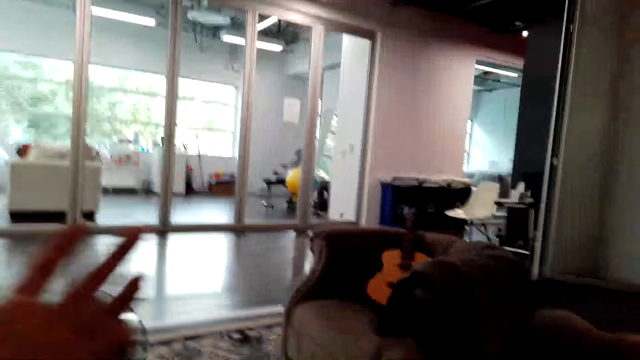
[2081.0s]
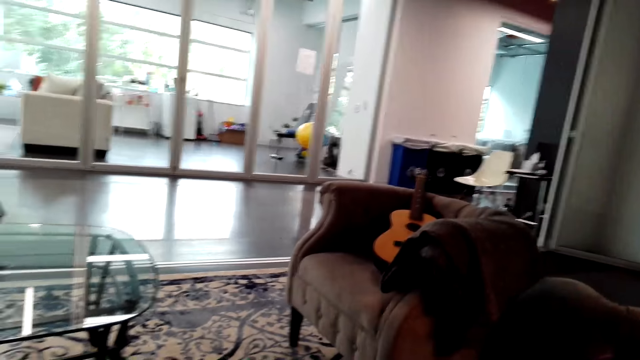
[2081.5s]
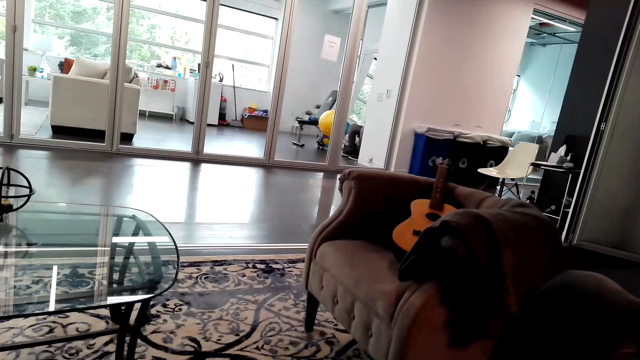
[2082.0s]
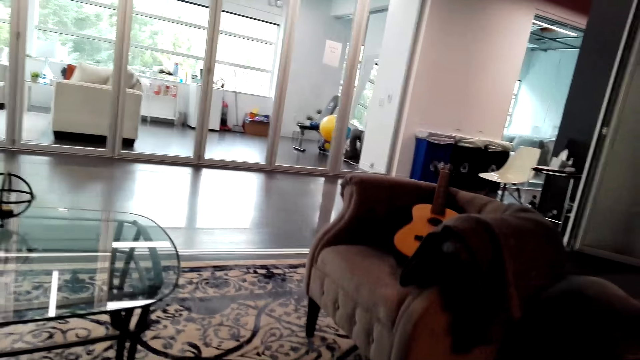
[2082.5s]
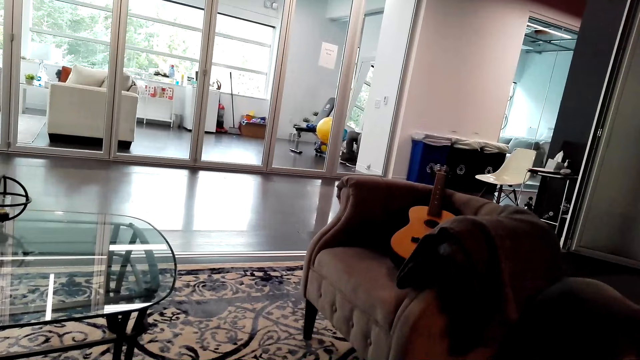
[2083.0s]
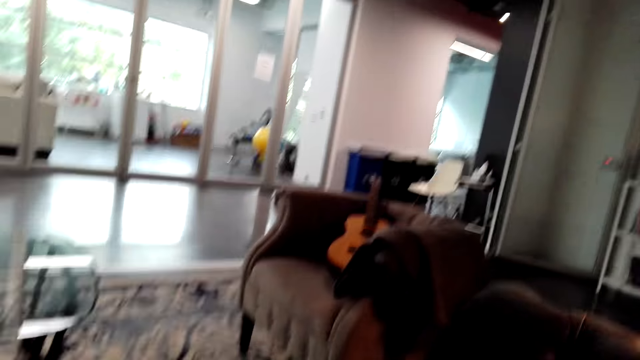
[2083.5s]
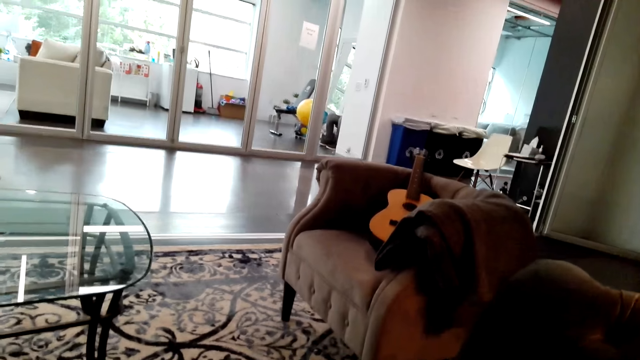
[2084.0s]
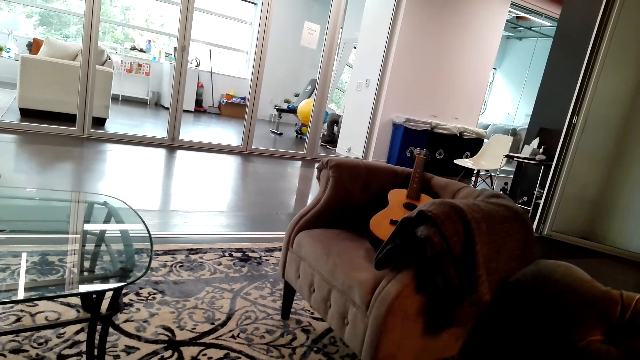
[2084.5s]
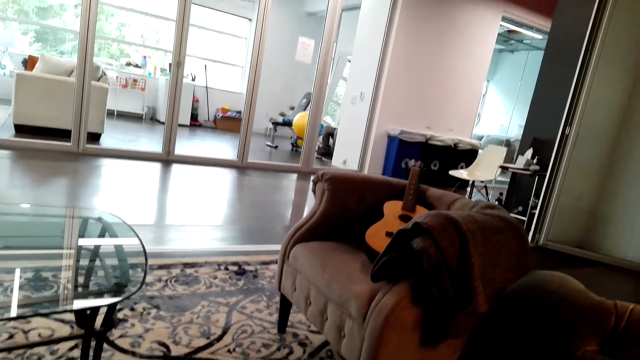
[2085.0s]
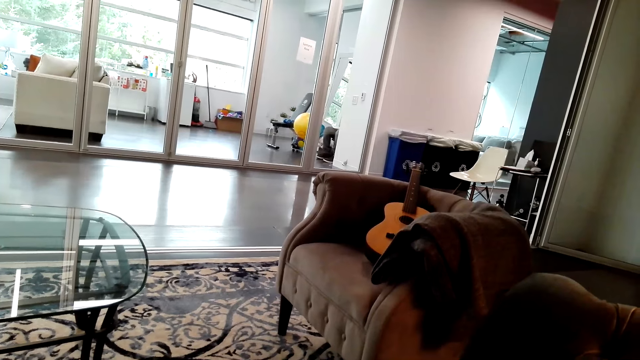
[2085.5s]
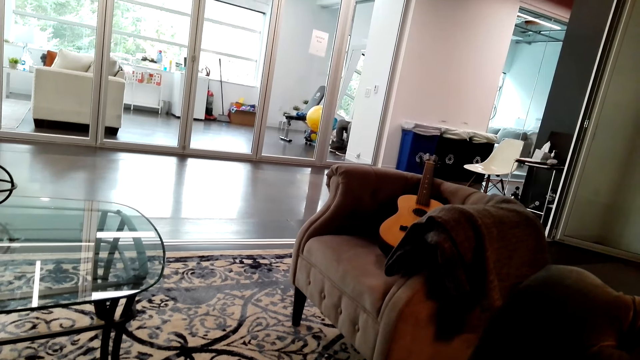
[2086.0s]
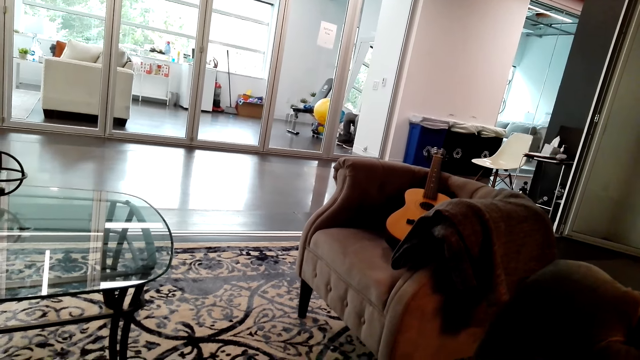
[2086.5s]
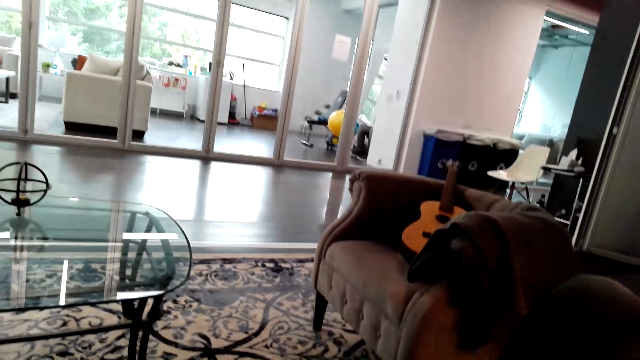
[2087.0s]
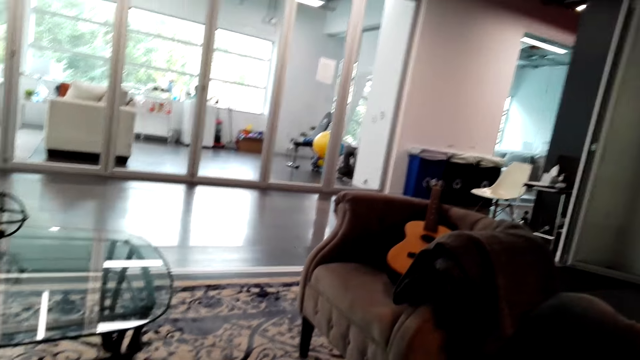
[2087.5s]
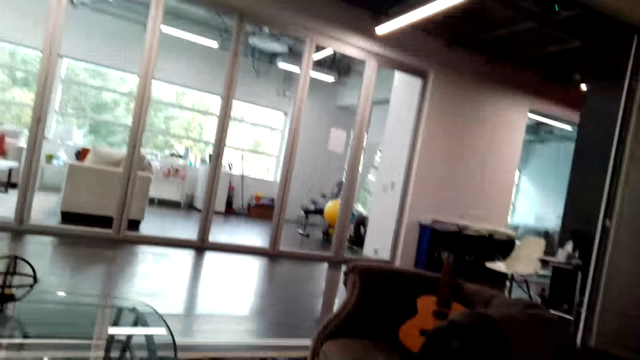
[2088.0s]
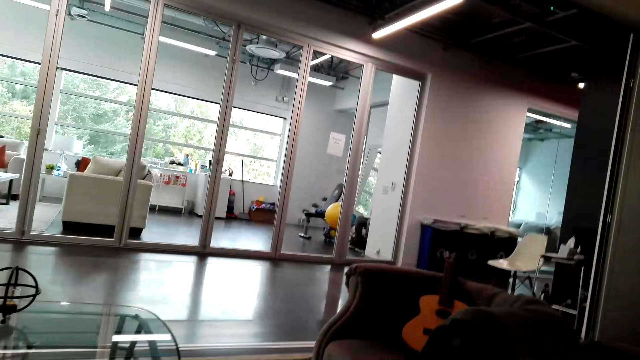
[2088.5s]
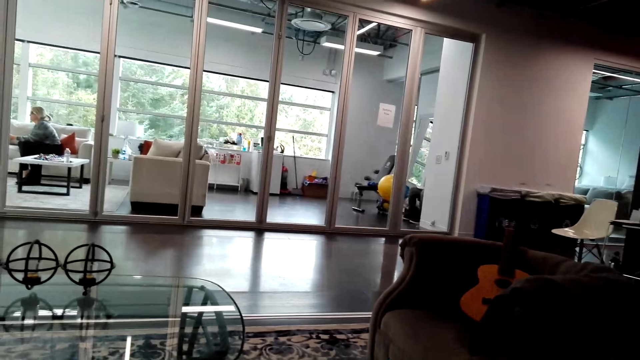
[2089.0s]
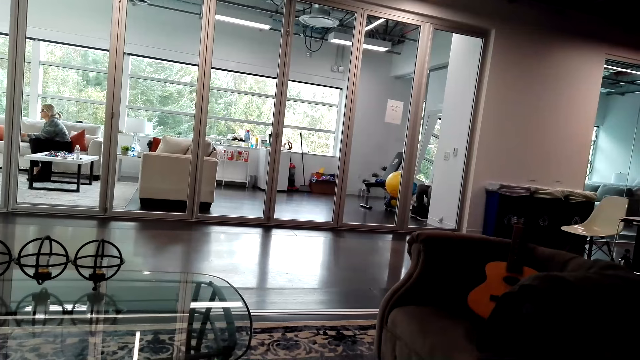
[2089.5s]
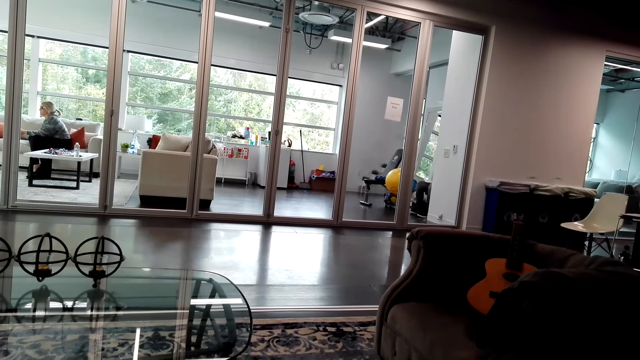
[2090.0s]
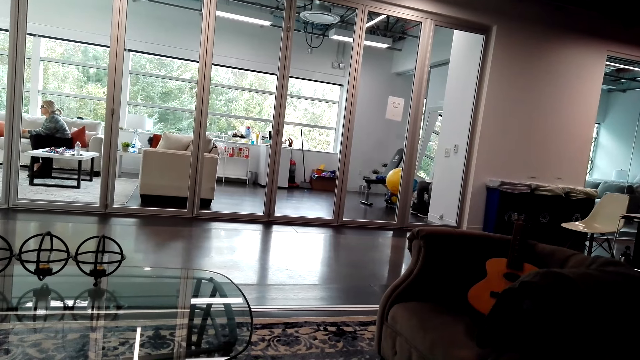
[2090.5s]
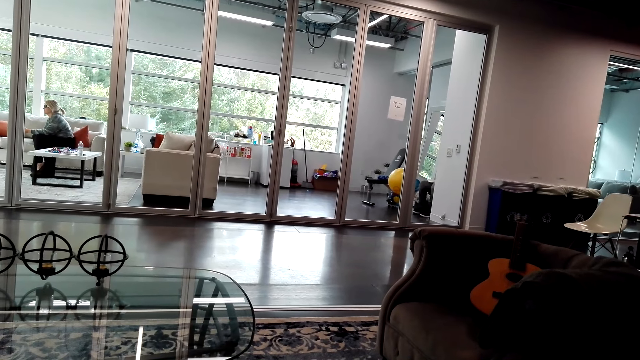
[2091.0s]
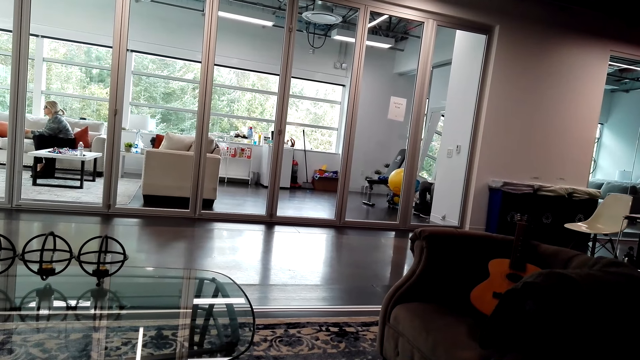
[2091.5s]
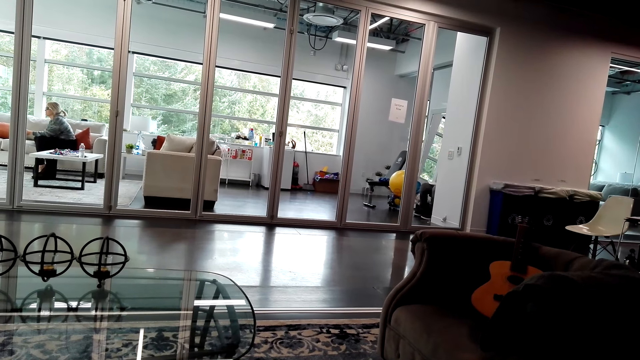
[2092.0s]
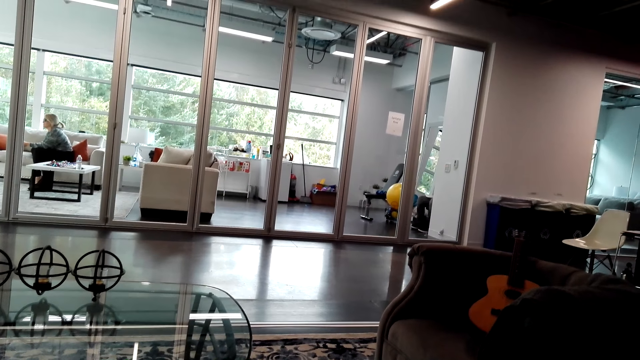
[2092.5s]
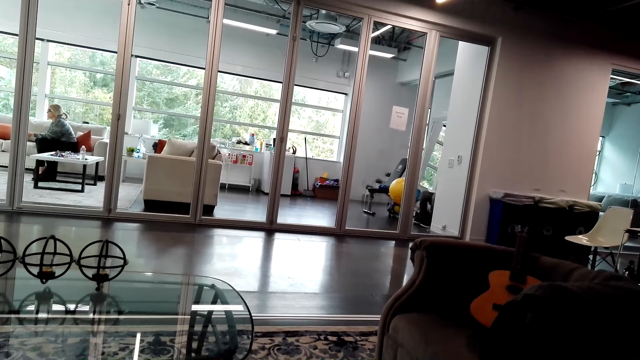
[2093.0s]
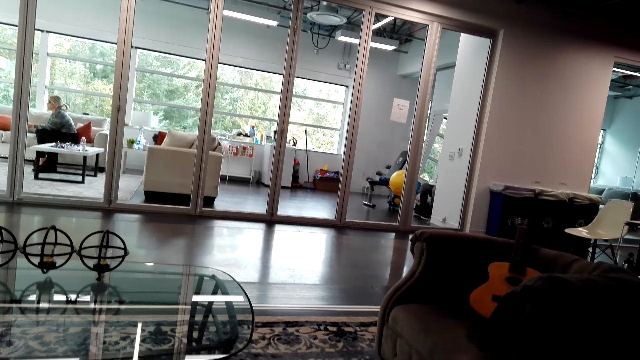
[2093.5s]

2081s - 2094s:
The camera wearer swings a hand. They look around. A lady sits on the sofa set.

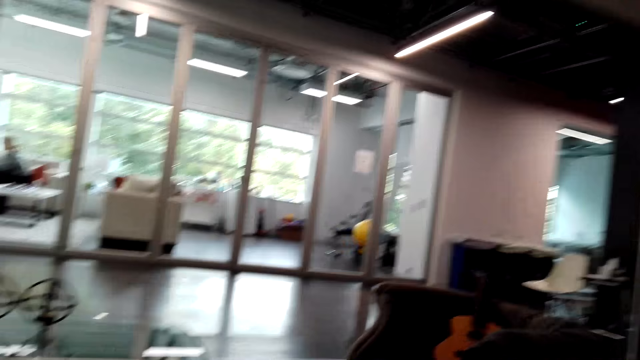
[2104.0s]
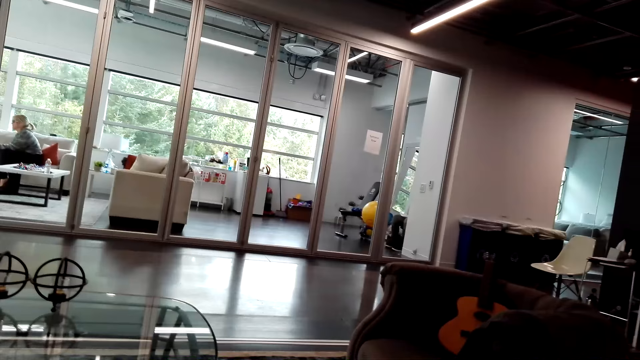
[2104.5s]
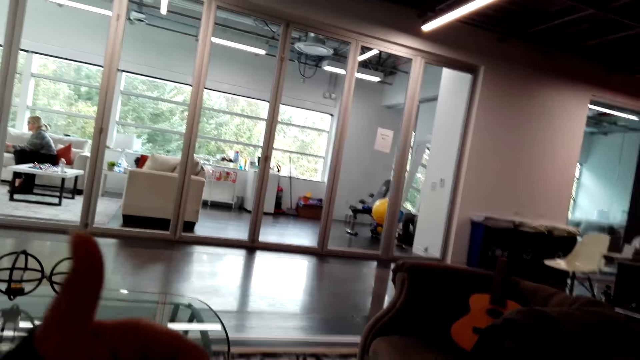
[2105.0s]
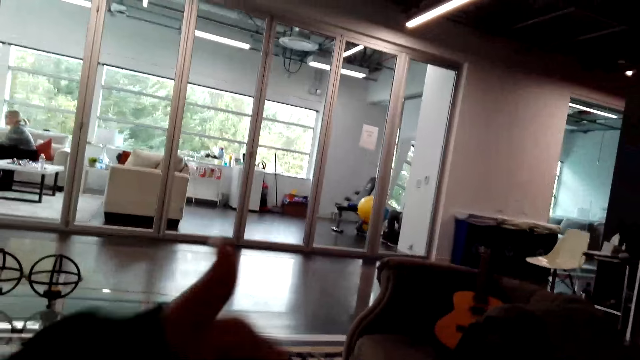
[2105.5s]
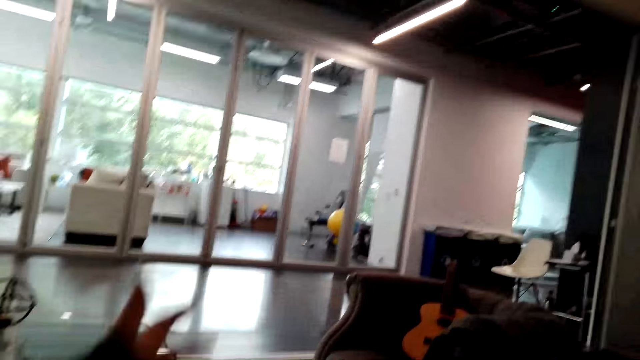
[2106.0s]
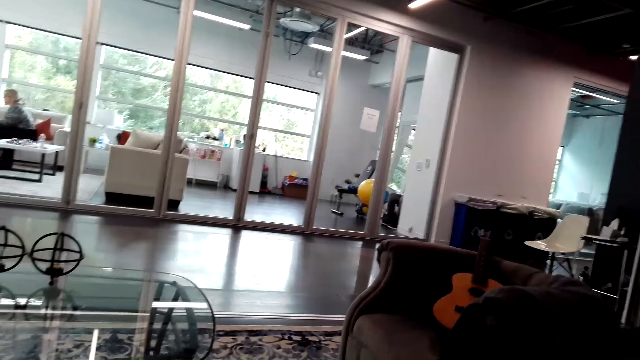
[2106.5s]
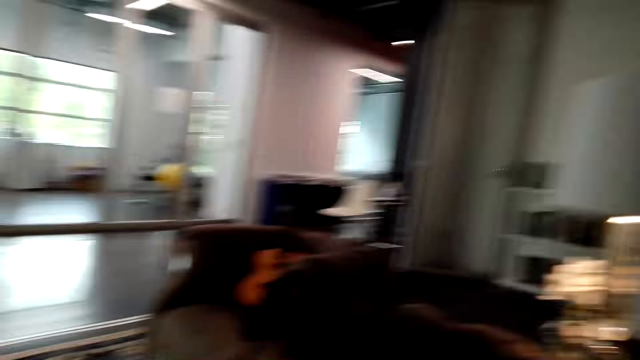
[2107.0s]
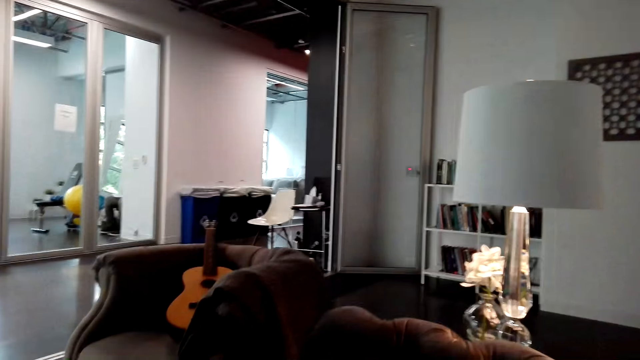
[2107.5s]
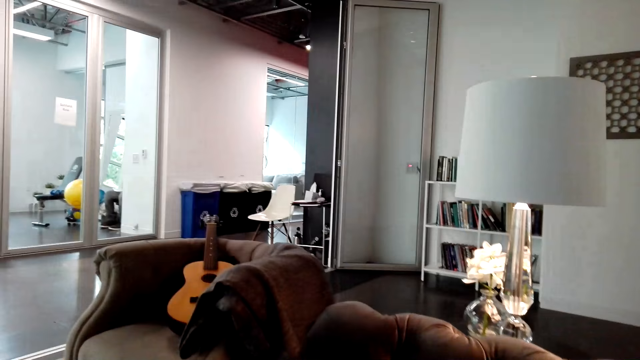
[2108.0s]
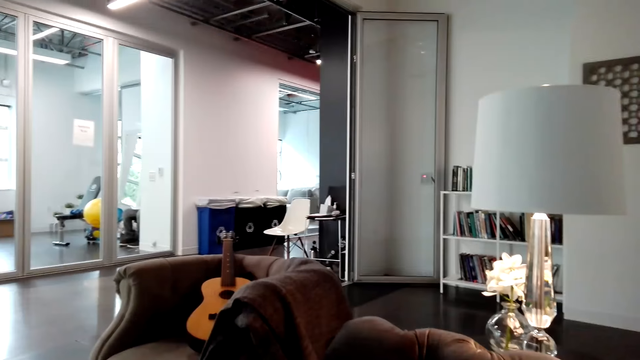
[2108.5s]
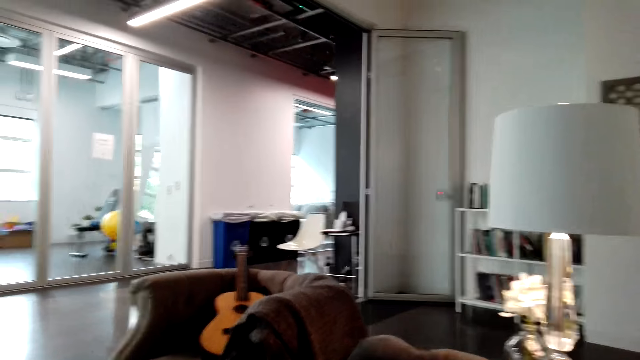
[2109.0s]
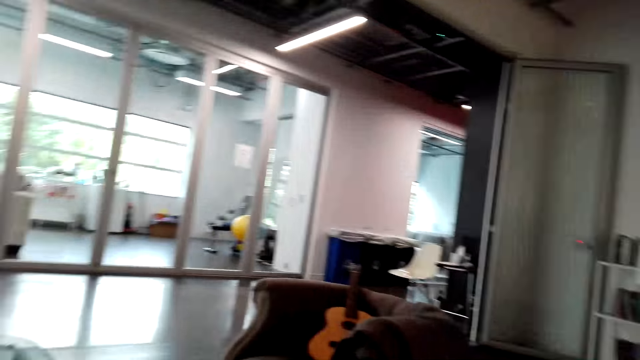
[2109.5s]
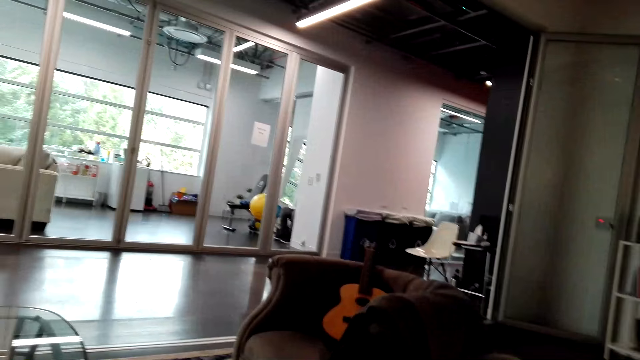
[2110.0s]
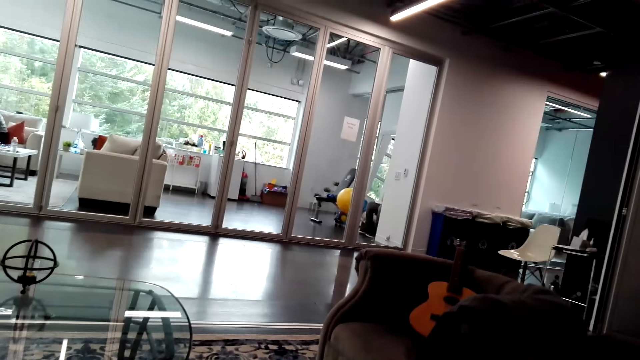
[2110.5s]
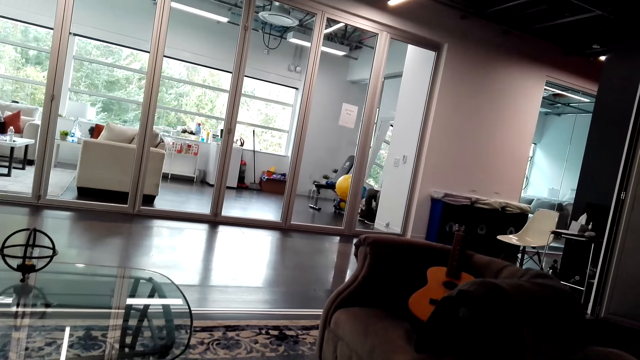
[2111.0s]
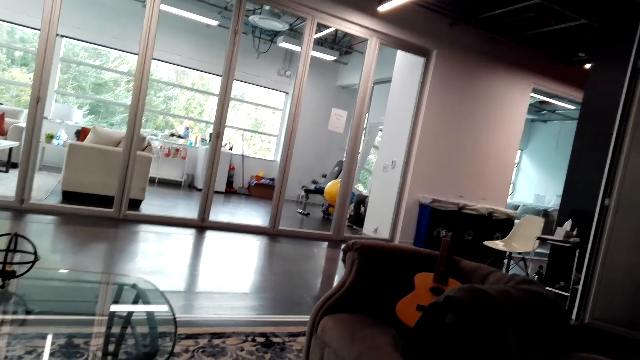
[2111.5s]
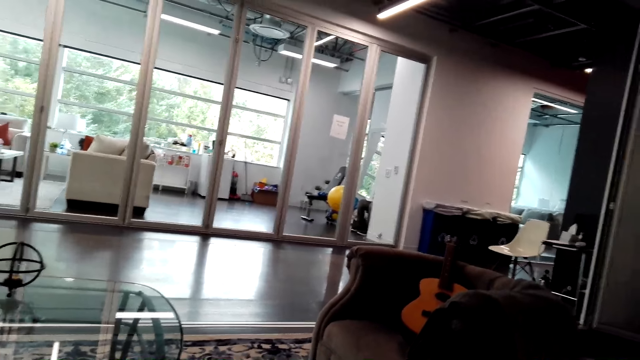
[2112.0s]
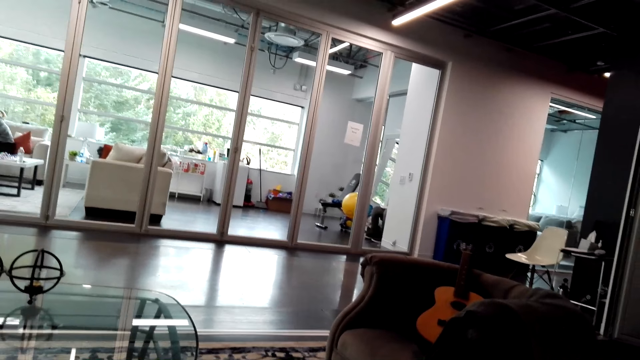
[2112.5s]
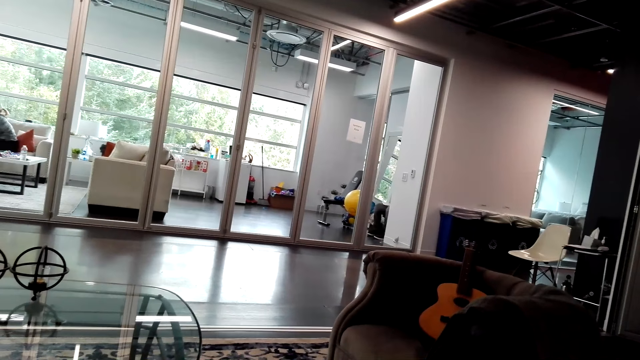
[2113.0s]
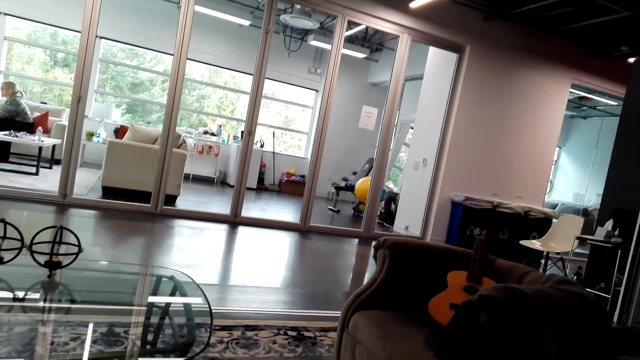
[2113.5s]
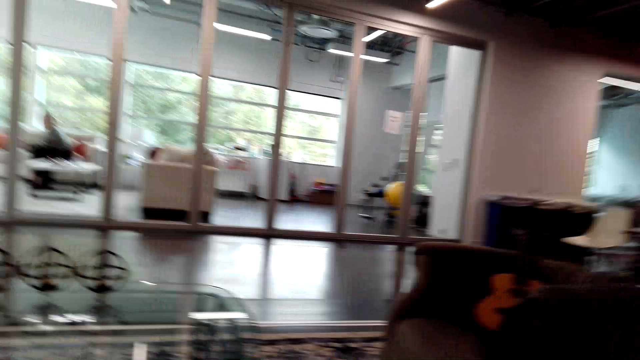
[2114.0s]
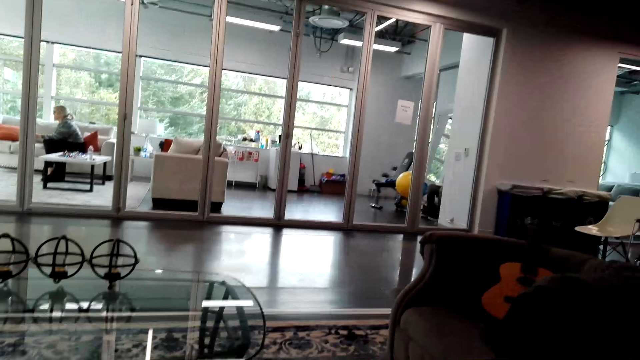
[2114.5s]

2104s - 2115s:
The camera wearer moves his hand. He looks around. A lady sits on the sofa set. The lady sits on the sofa set again.
